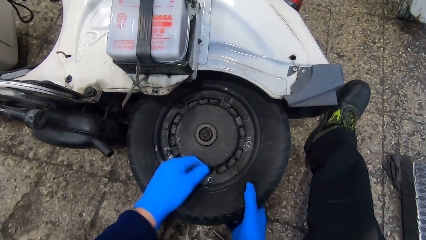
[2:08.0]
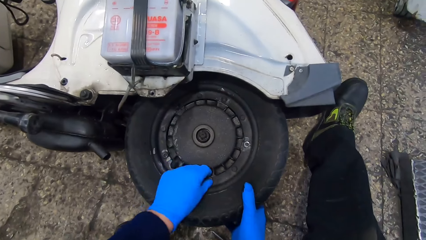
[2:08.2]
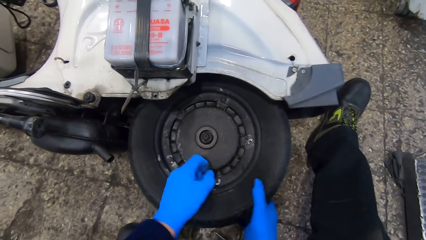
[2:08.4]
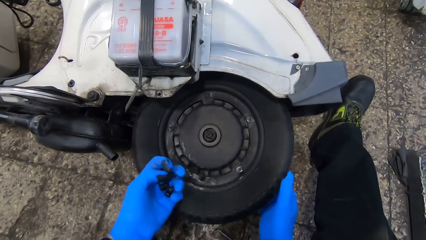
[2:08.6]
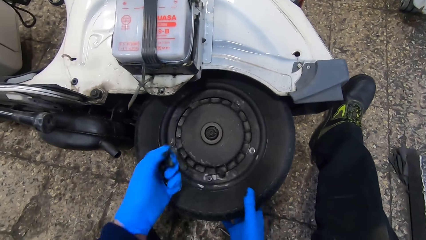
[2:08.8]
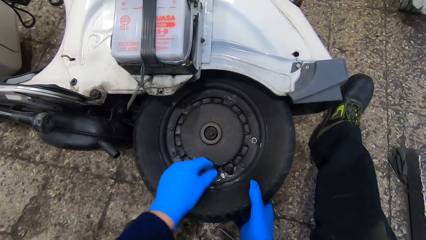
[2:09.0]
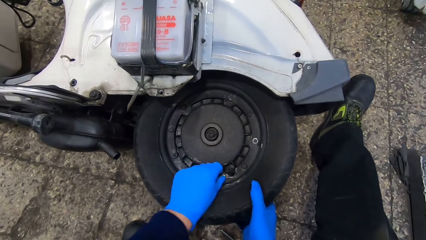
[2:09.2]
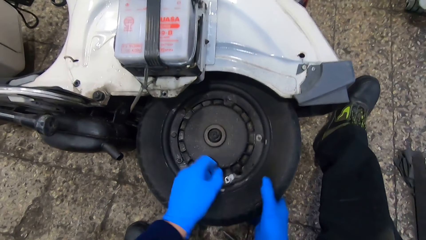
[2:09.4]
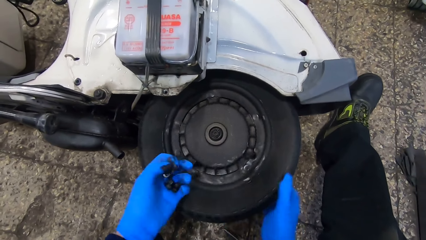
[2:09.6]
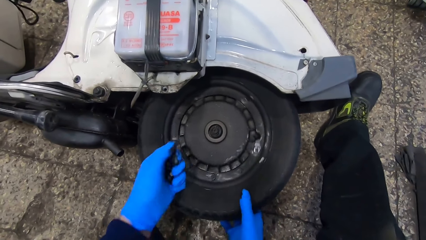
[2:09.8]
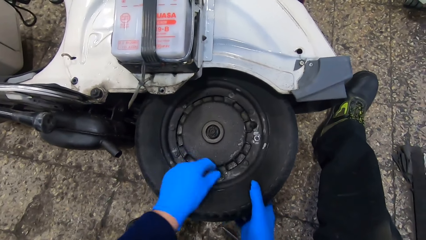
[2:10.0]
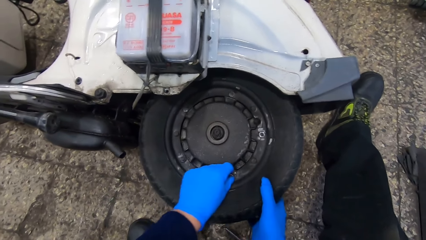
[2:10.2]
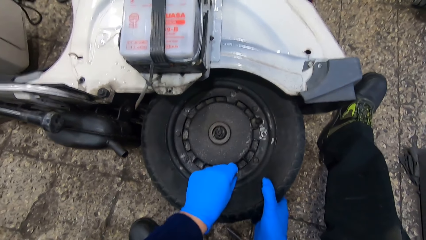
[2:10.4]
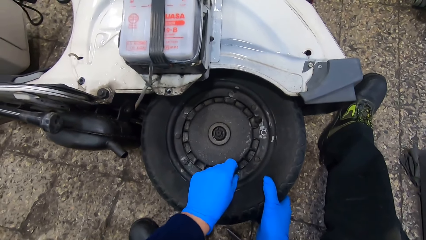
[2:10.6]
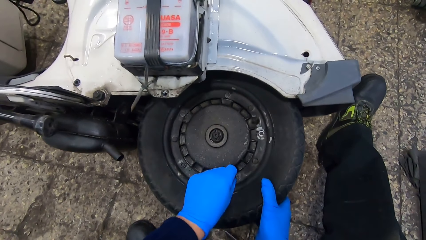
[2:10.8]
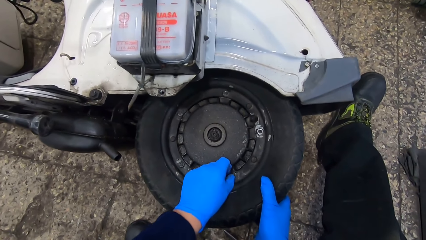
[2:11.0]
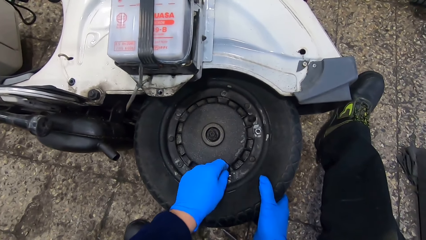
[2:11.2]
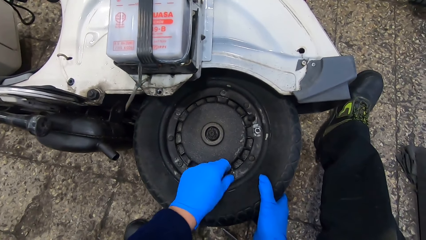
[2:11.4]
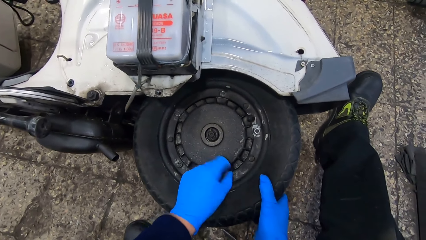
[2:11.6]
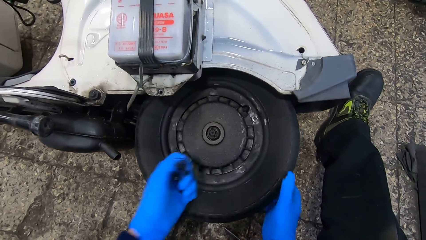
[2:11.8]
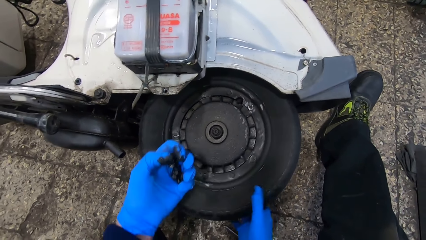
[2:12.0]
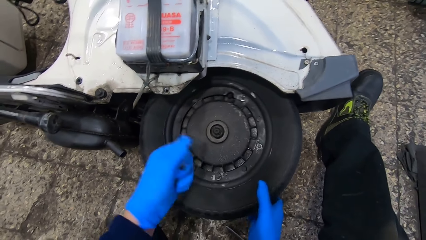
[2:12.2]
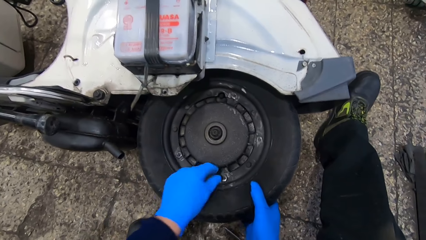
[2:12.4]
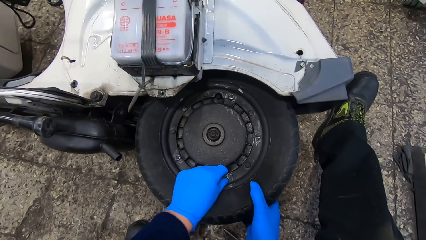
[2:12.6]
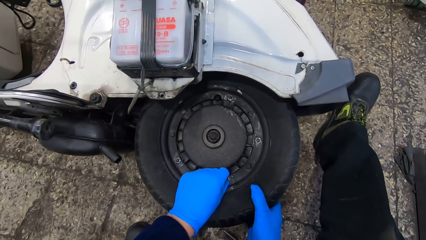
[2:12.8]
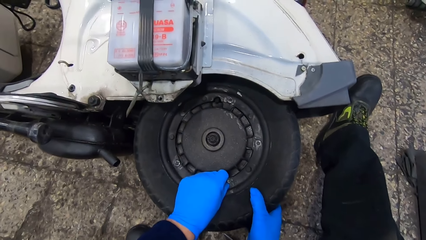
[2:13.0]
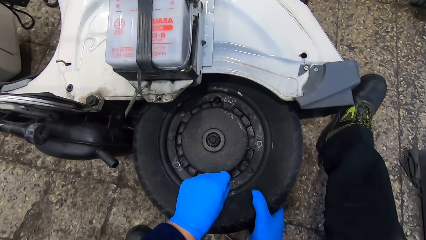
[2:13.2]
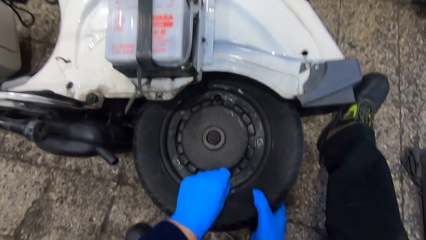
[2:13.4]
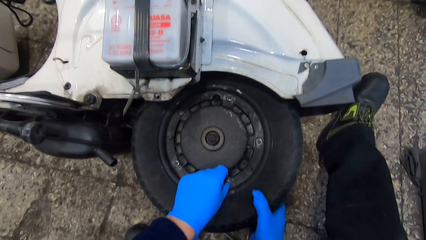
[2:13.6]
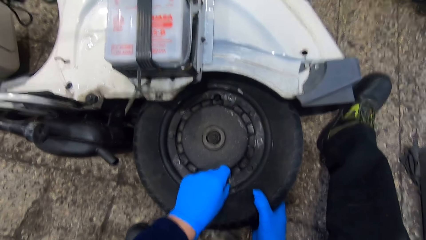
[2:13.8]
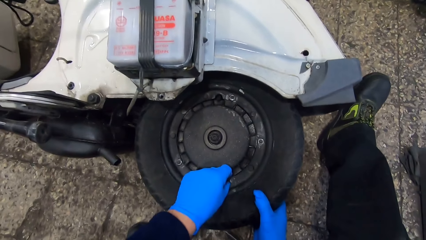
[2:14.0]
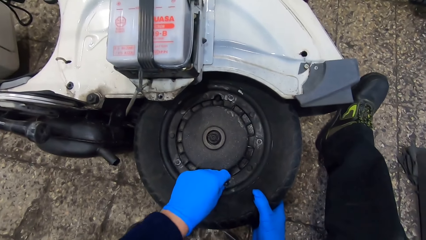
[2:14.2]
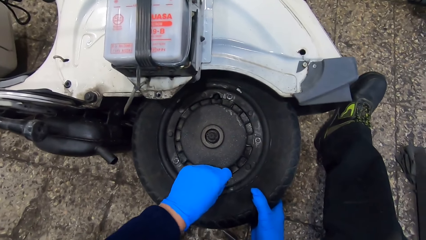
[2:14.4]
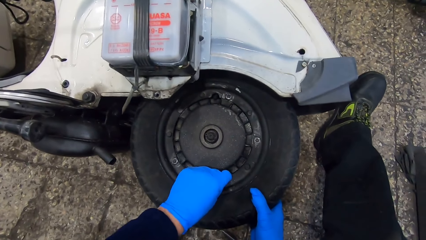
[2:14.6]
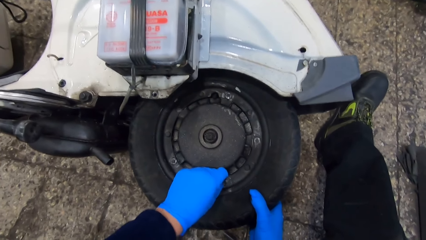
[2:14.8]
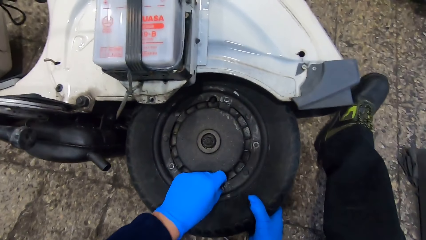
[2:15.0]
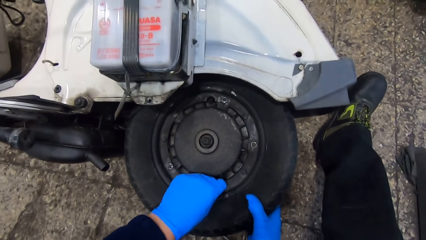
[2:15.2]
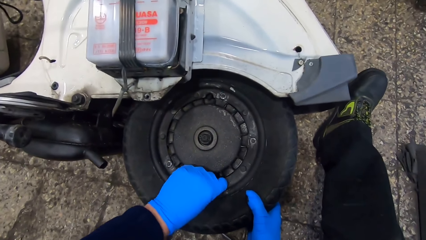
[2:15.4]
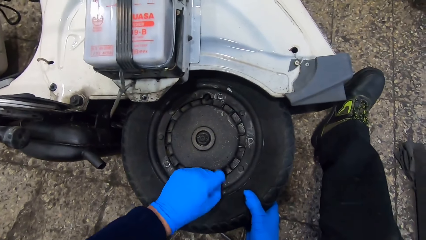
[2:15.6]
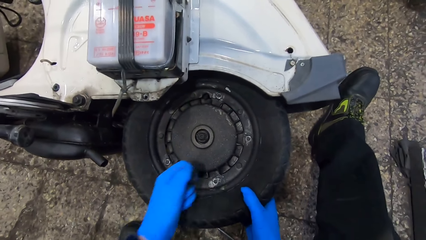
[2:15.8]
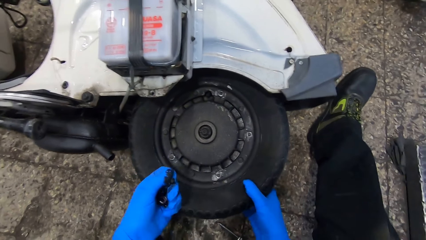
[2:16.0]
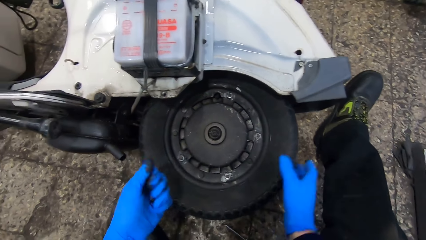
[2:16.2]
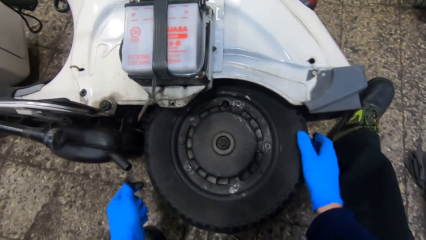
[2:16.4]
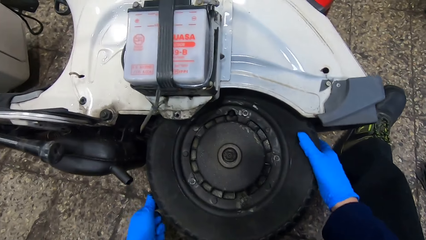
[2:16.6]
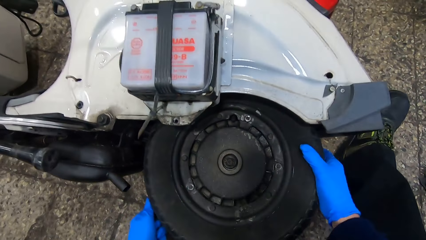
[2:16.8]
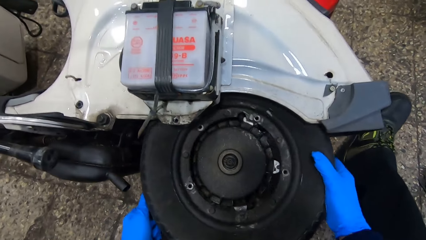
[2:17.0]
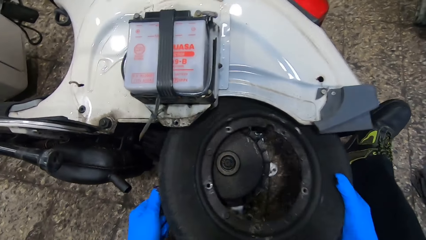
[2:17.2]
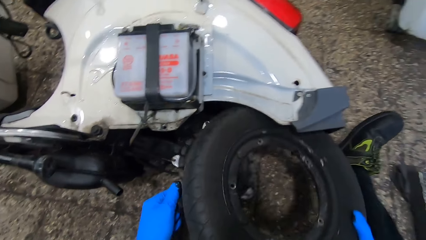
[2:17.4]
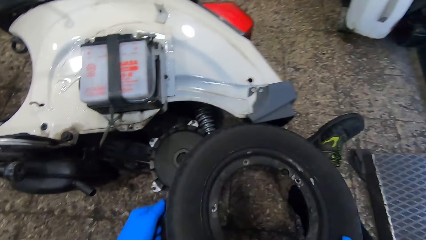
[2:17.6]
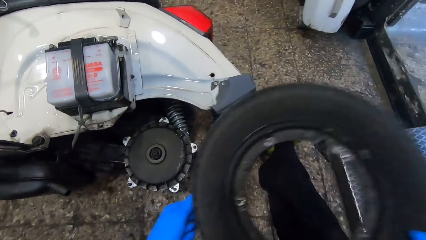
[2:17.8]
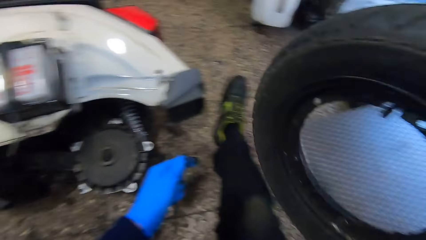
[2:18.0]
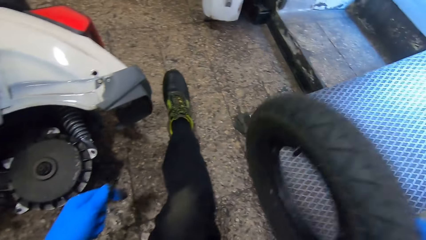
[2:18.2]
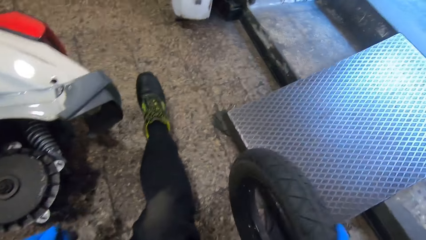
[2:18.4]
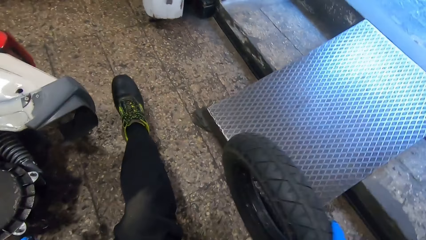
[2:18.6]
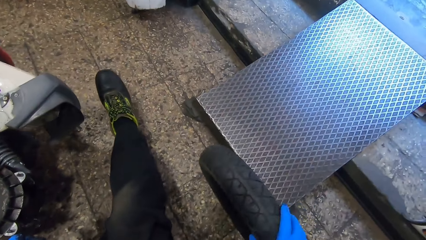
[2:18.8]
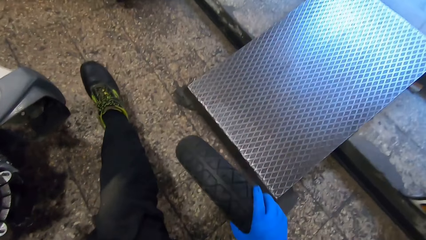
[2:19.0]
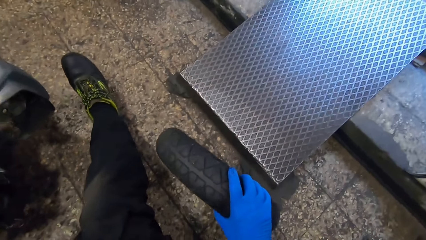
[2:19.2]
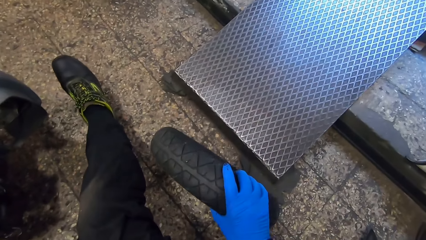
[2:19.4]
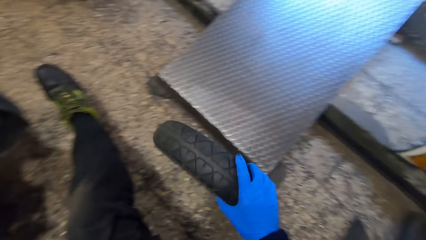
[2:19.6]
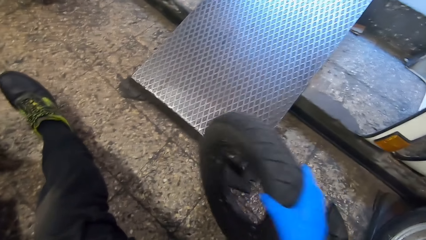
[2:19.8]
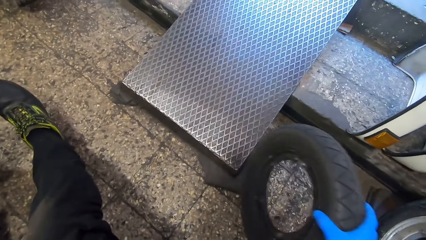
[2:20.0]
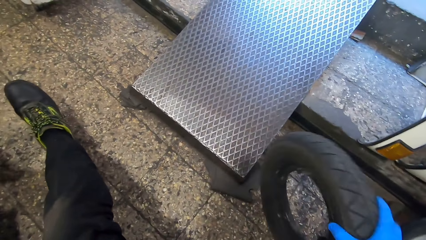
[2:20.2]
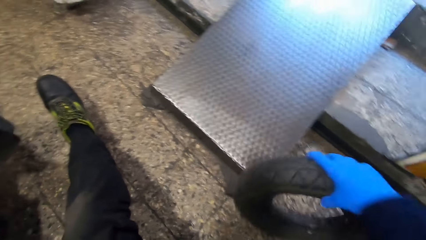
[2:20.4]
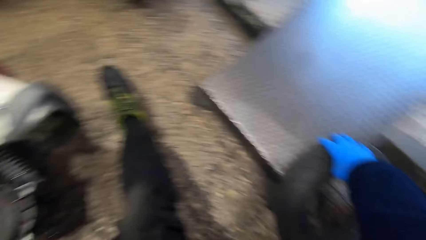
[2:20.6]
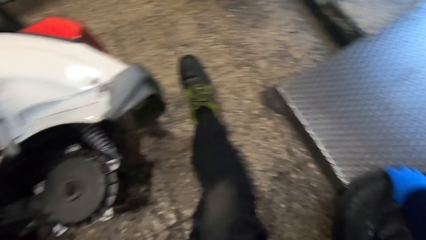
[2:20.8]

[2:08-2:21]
The camera wearer holds the screws with a hand and removes the screws with a hand. They hold the screws with a hand and remove the screws with a hand. They hold the screws with a hand and remove the screws with a hand. They hold the screws with a hand and remove the screws with a hand. They hold the screws with a hand. They remove a tyre with both hands. They hold the tyre. They look at the tyre. He drops the tyre on the floor with his right hand.

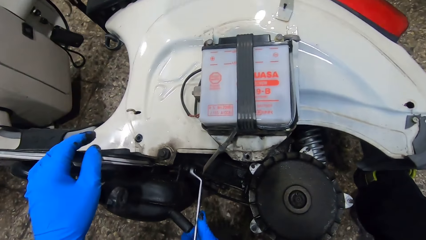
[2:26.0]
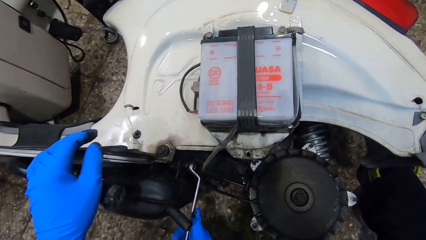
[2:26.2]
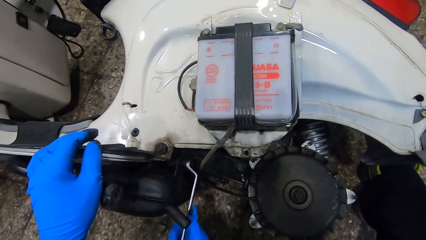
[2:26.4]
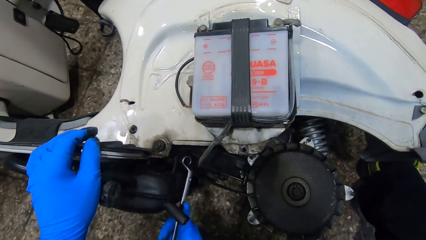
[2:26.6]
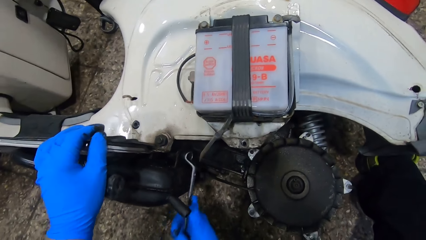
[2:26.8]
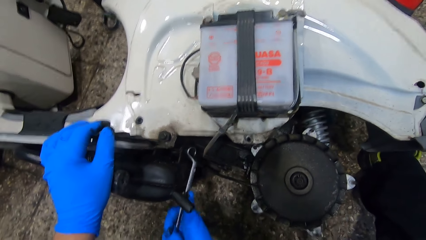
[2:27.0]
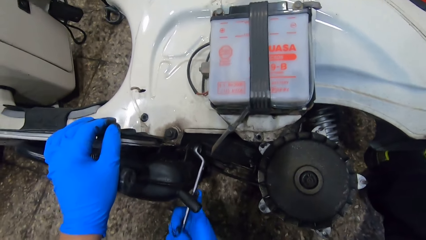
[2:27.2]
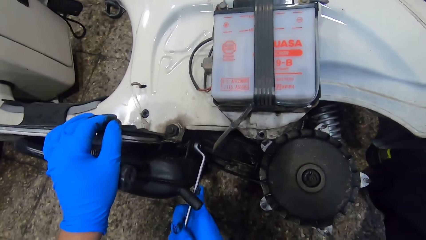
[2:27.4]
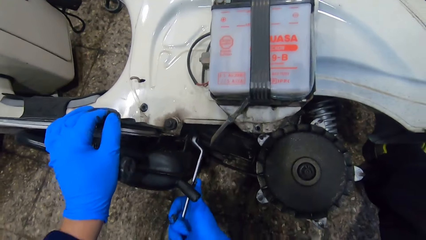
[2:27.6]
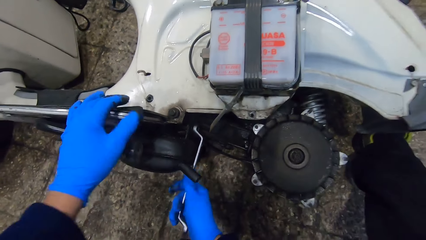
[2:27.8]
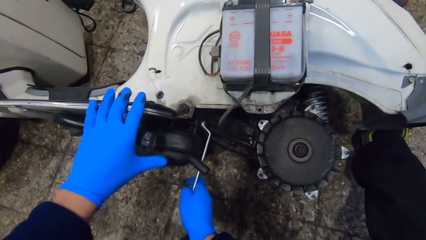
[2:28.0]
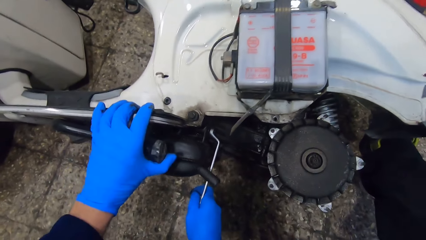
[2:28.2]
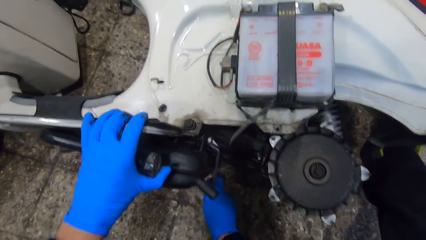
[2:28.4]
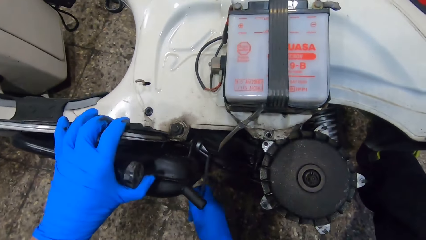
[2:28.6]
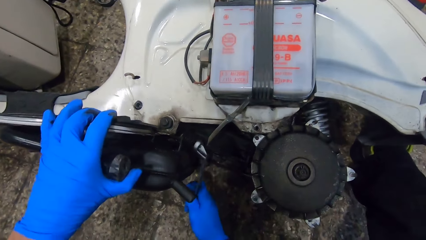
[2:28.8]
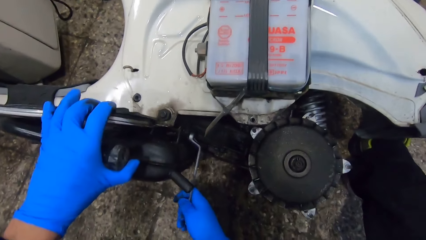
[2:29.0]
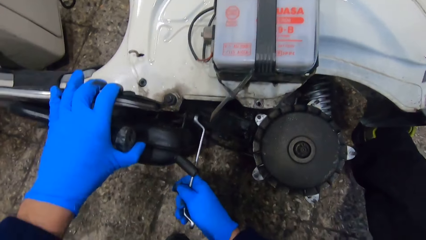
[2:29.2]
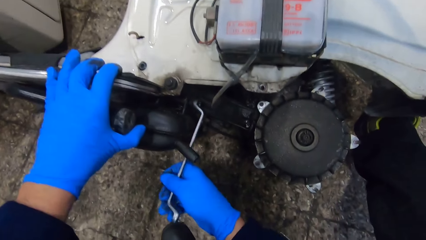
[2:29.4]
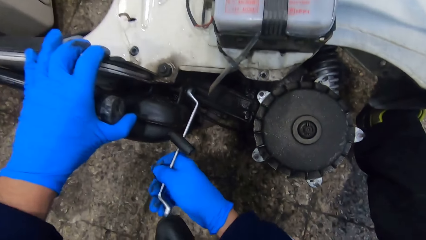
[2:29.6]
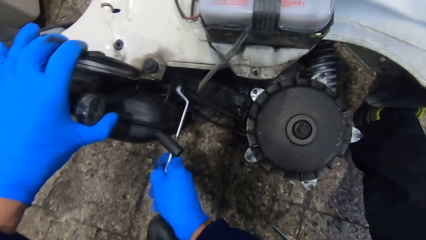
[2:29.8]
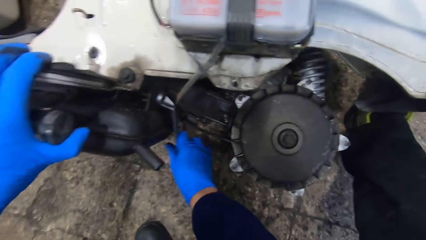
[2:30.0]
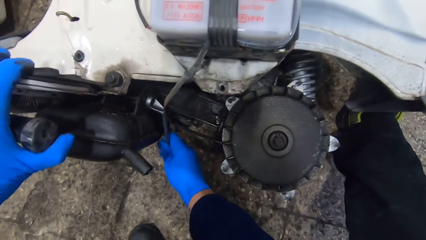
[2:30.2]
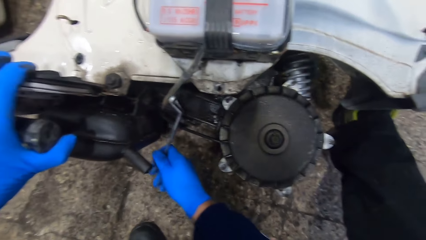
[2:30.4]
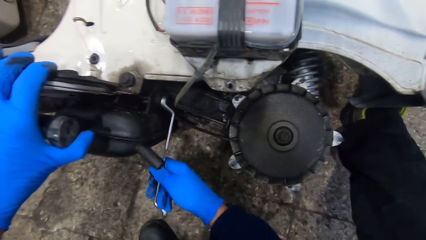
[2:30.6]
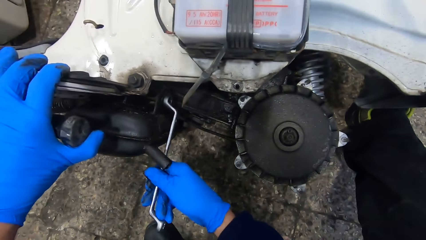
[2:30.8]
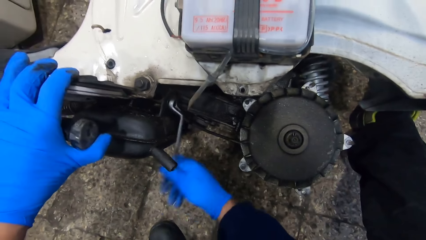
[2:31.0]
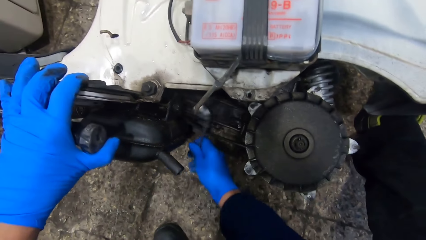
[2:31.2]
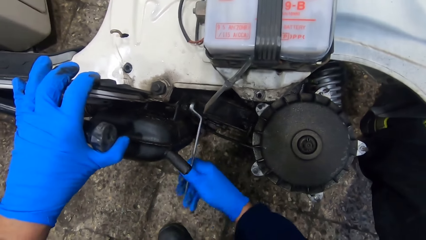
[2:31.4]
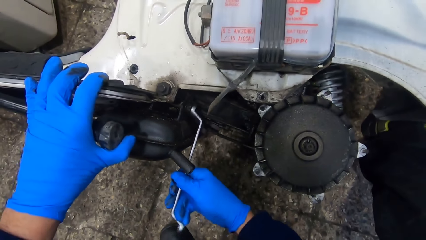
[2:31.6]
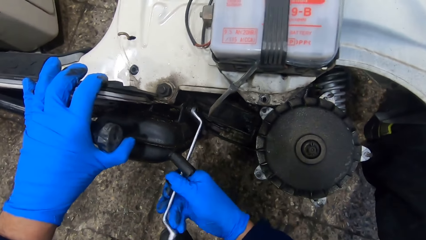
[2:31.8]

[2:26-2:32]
The camera wearer unscrews a screw with the spanner.
